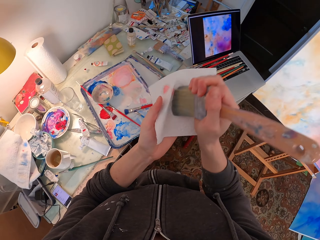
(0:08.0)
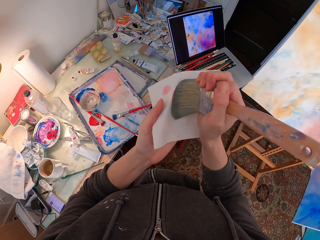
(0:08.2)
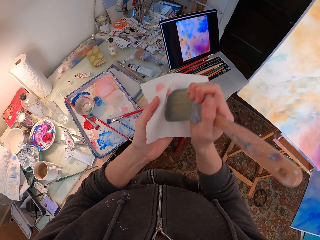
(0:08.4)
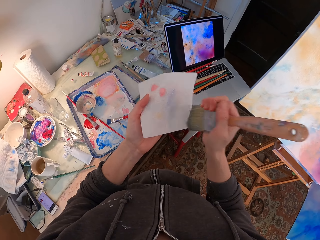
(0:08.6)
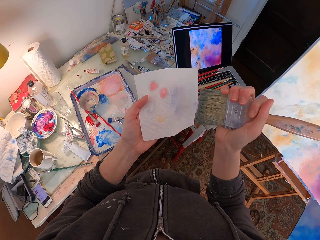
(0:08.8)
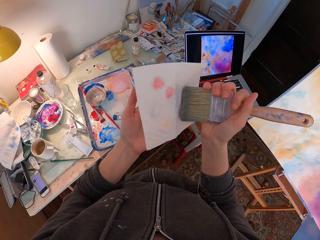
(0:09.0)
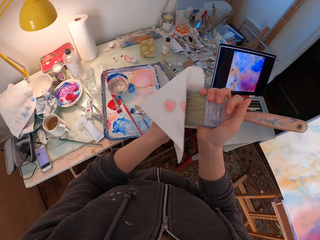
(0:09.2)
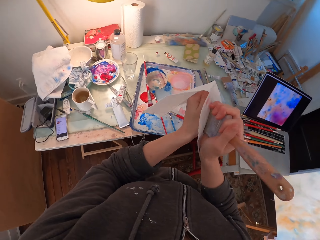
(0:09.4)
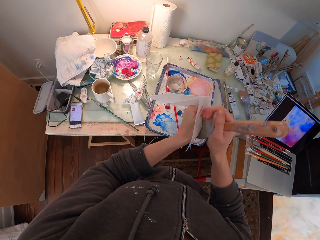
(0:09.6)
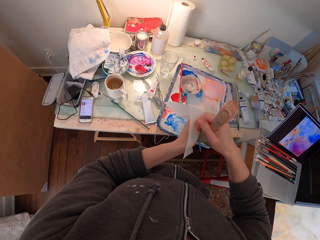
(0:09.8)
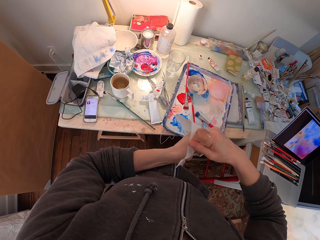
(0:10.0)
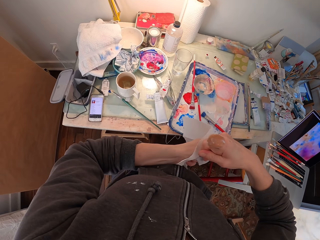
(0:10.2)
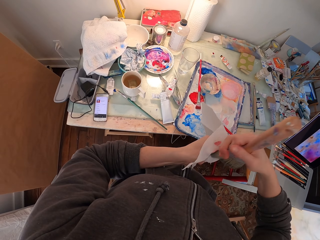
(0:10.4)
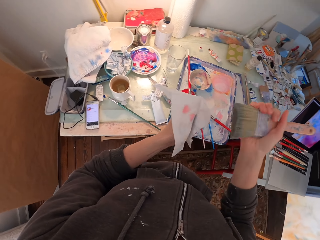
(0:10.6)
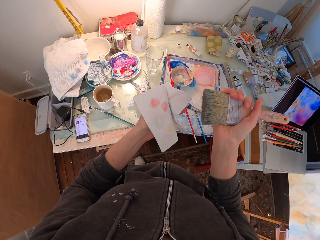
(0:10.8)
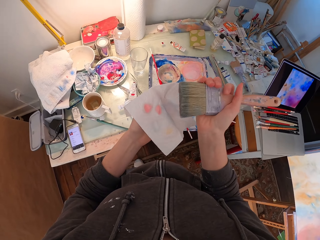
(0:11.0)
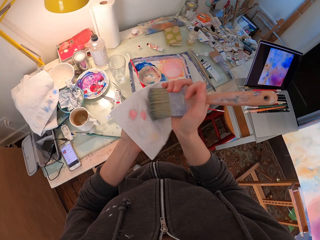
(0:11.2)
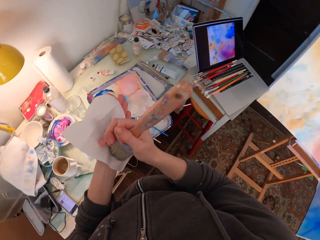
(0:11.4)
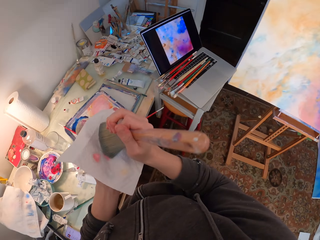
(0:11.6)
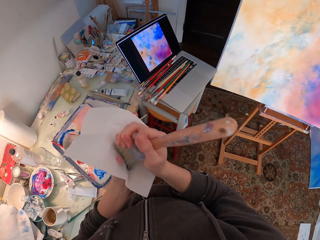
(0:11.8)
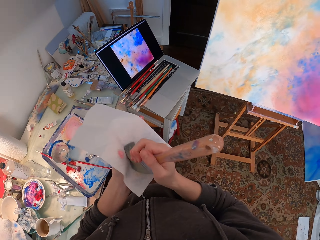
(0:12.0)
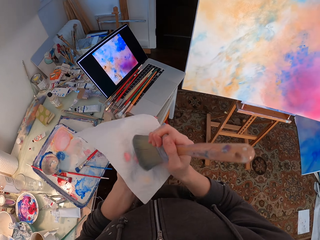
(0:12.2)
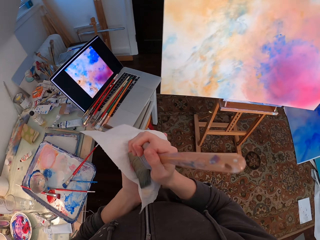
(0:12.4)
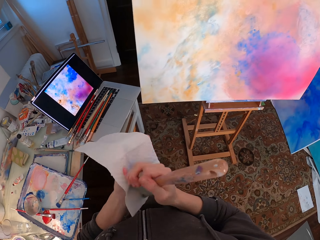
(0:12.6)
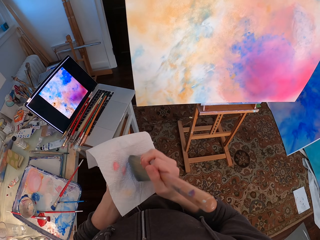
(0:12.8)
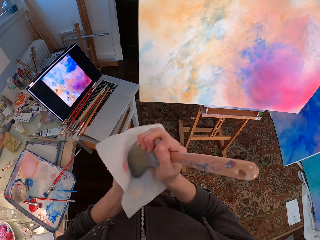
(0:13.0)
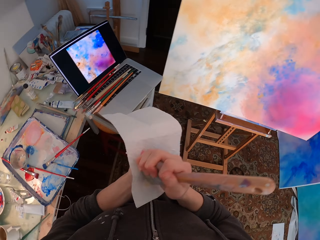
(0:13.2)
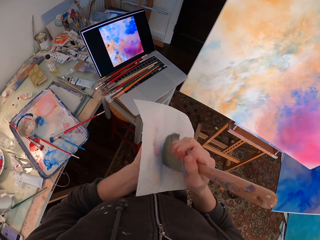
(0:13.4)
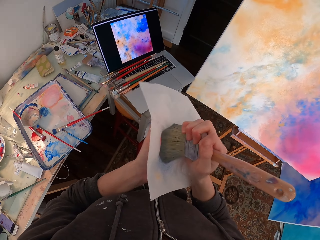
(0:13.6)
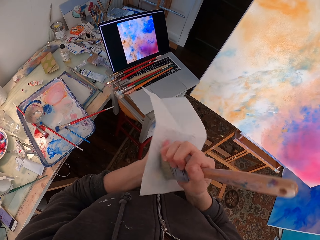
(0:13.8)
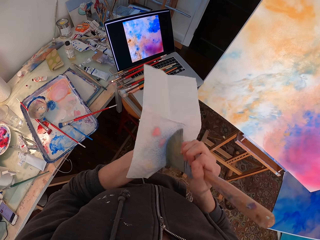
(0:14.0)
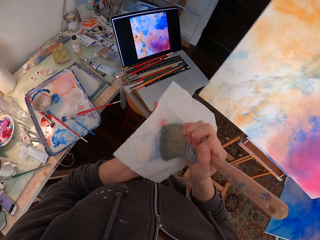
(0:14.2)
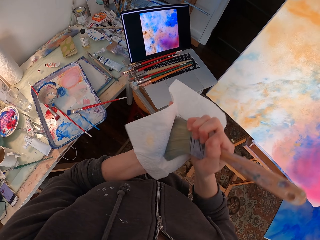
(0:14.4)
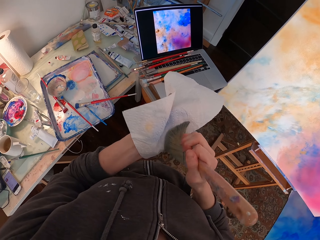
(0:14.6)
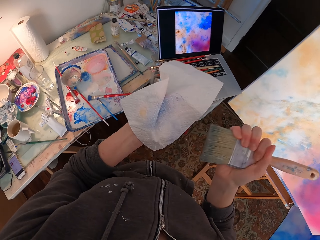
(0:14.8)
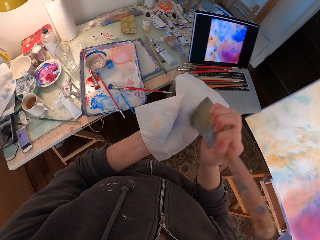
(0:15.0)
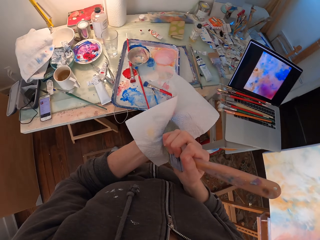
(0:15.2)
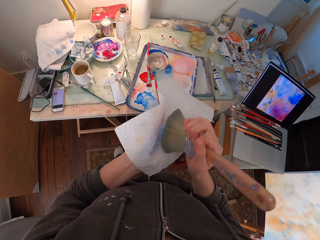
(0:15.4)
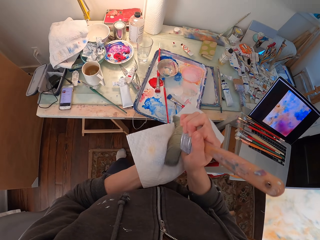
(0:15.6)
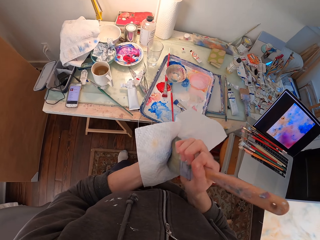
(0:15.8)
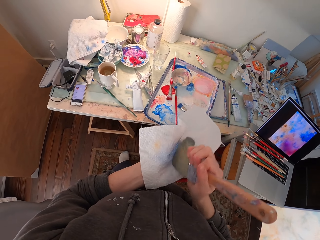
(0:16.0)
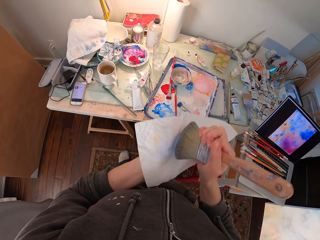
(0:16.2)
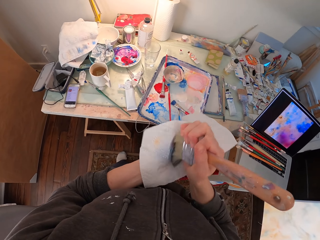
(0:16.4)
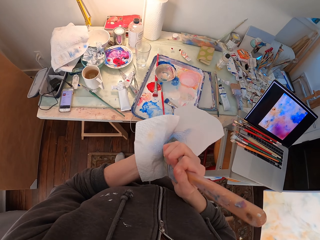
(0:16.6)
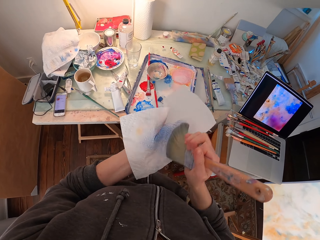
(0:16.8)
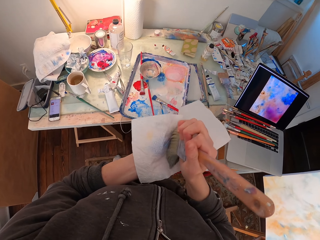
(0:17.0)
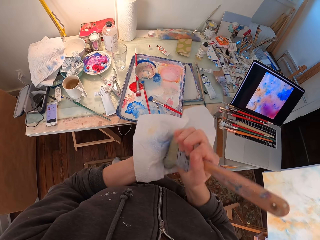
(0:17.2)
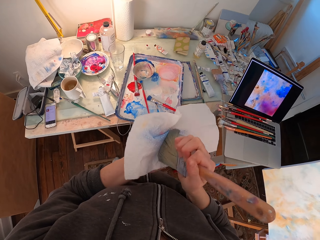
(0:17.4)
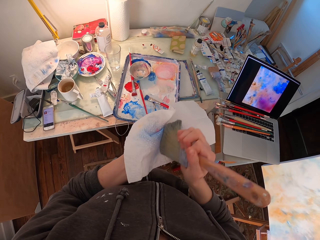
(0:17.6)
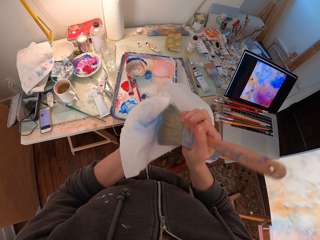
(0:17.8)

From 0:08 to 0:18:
The camera wearer wipes the paint brush with a paper towel or serviette. They wipe the bristles with the serviette. They wipe the paint brush with the paper towel.

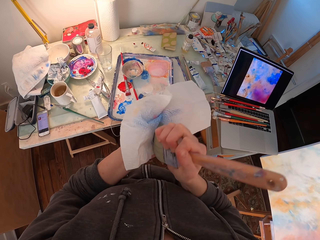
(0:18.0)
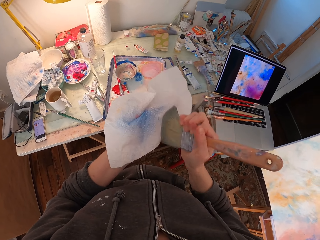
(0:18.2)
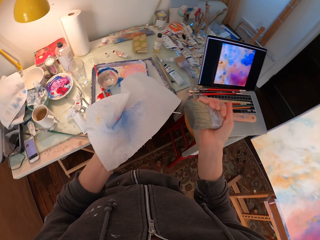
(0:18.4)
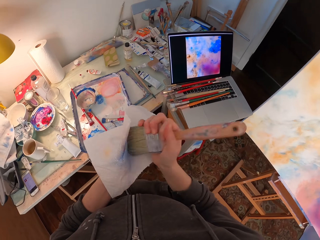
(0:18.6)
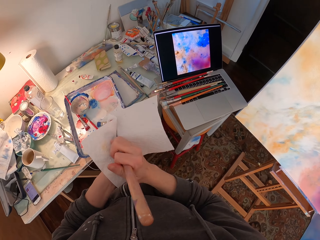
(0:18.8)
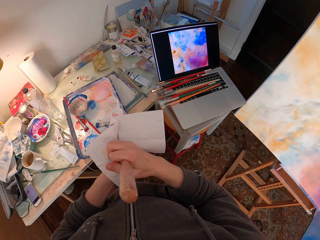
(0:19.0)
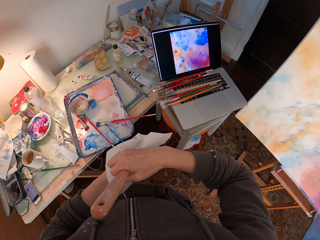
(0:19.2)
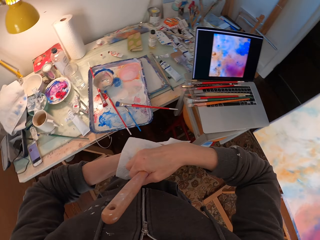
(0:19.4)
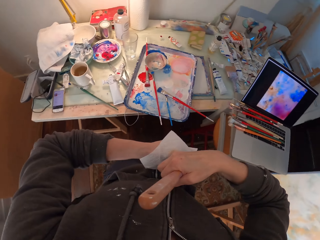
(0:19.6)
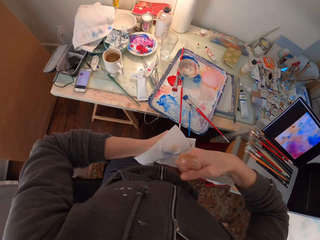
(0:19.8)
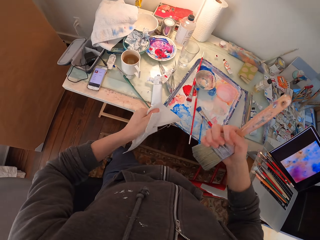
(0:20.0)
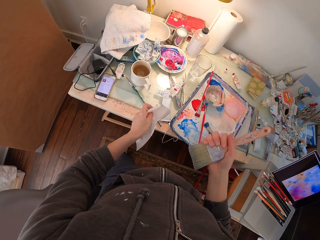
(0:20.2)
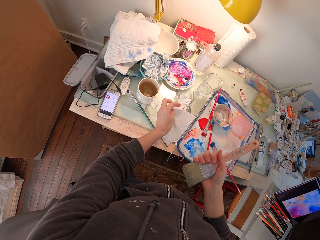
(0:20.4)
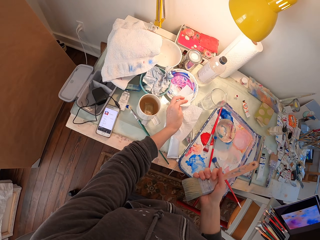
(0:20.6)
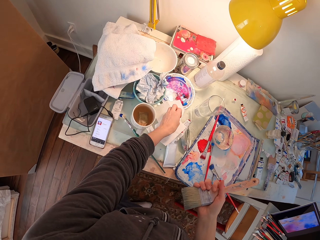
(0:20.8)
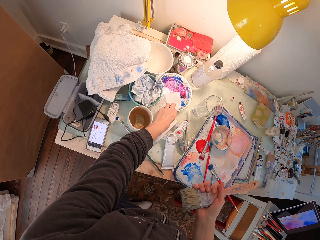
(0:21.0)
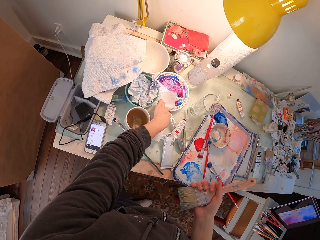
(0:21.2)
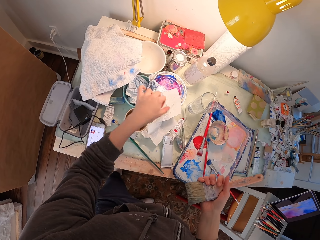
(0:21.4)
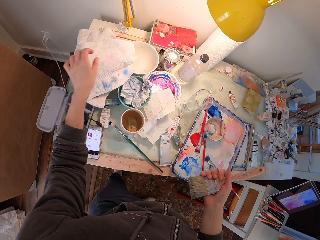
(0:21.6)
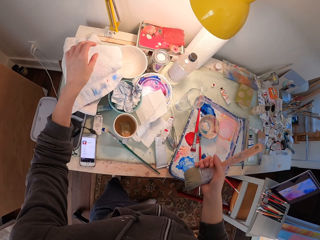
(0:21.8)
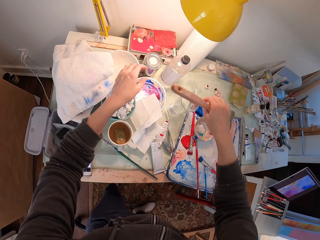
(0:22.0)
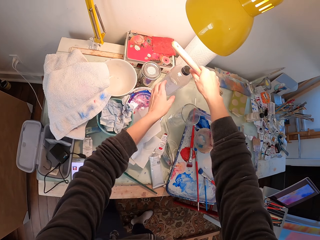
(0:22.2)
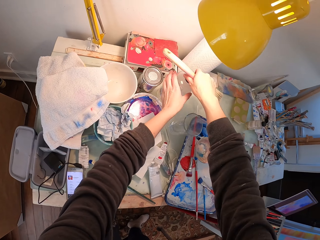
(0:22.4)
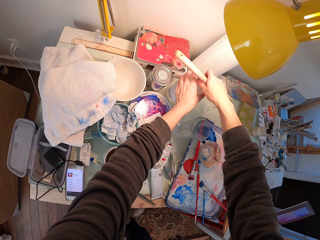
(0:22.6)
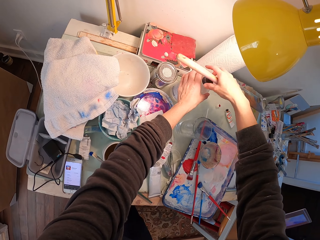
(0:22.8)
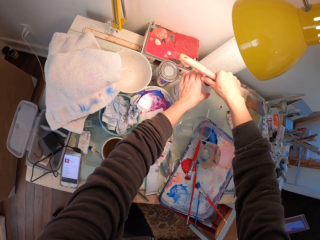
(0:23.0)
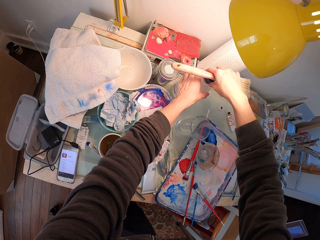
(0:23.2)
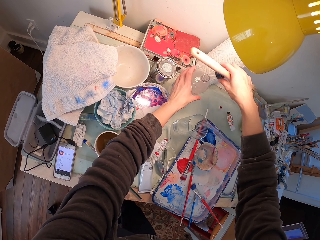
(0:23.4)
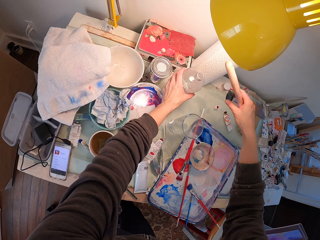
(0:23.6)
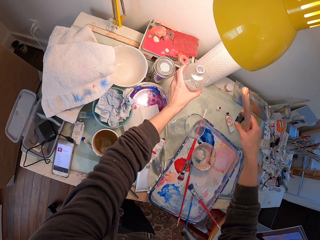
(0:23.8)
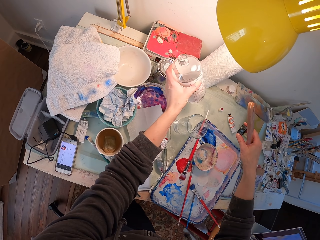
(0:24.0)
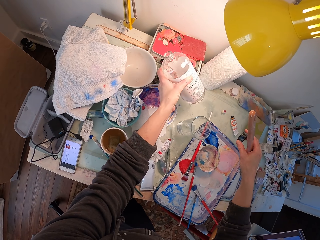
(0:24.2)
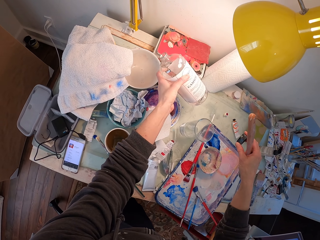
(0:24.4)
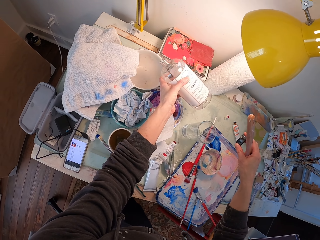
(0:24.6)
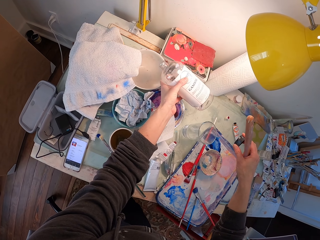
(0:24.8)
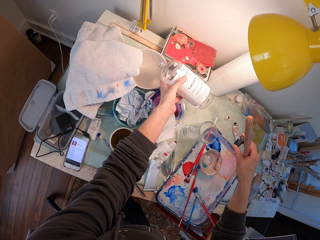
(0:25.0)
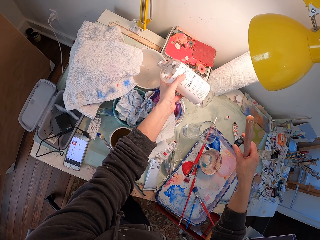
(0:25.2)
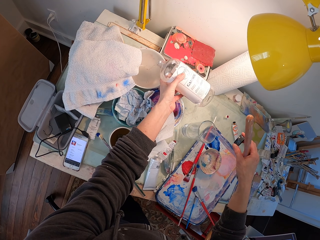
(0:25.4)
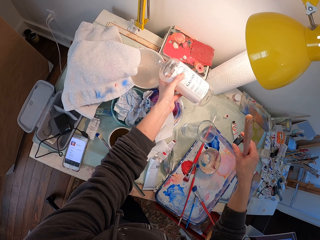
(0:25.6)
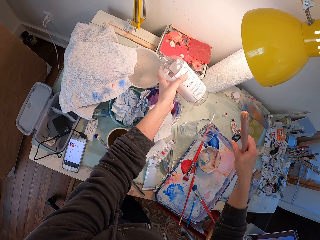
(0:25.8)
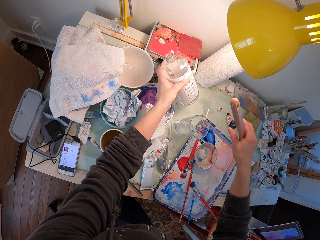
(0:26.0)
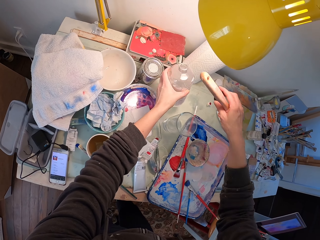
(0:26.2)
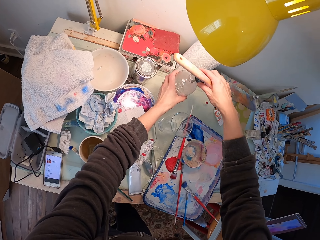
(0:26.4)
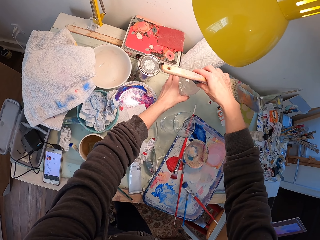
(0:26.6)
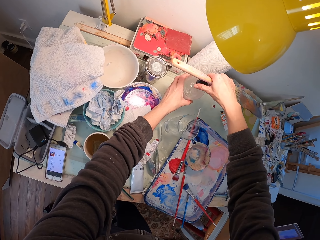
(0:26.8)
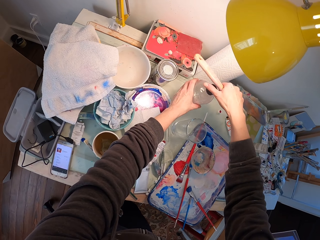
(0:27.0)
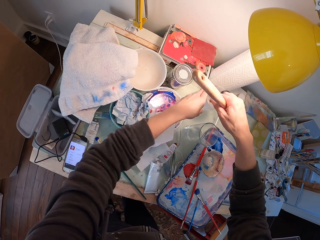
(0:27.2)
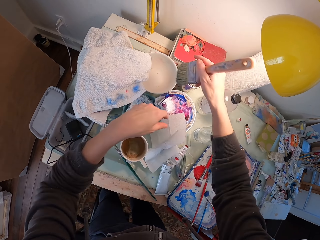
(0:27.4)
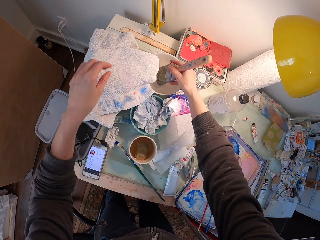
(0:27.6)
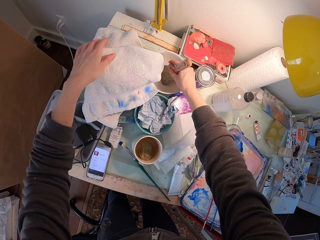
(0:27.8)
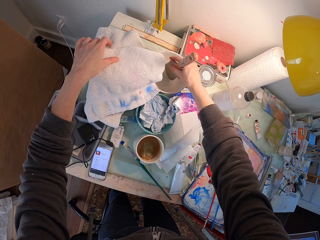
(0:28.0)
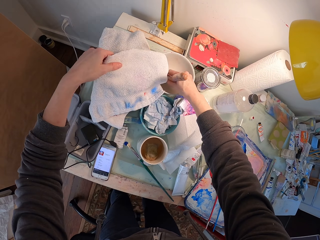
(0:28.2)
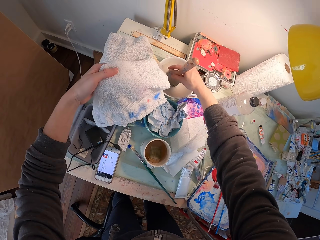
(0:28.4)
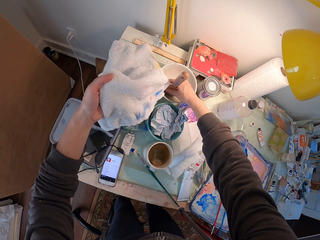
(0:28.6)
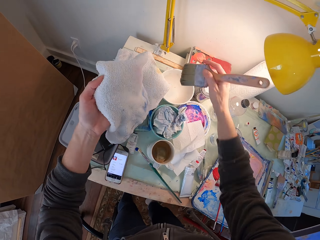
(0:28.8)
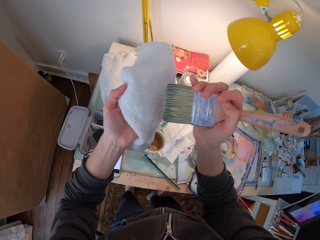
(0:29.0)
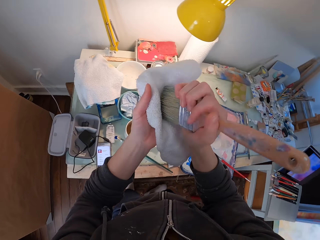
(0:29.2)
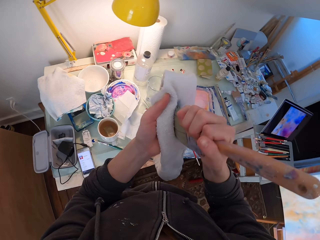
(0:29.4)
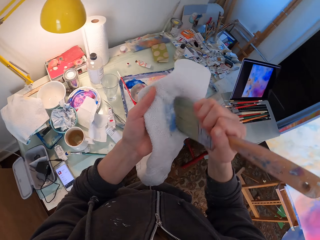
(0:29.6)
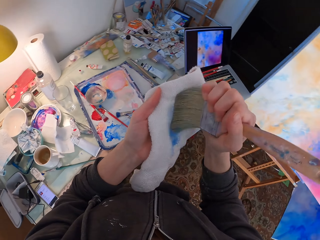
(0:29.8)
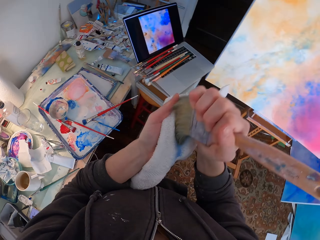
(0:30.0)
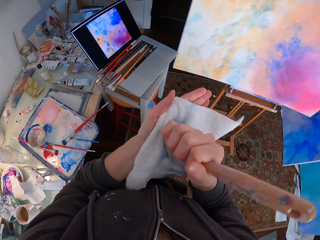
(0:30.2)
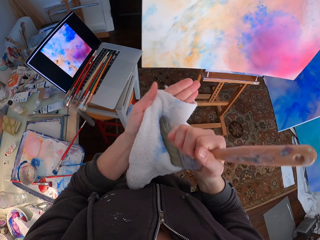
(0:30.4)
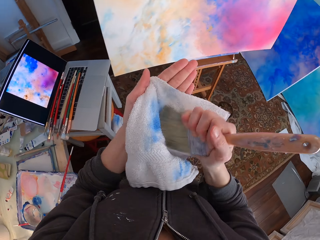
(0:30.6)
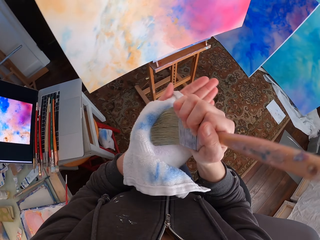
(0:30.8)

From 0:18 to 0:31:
The camera wearer holds the brush. They place the serviette on the table. They open the bottle. They pour the colorless solution on the bowl. They close the bottle. They dip the brush inside the colorless solution. They pick up the towel on the table. They wipe the brush with the towel.
